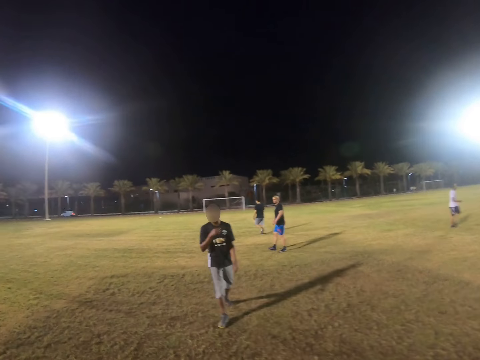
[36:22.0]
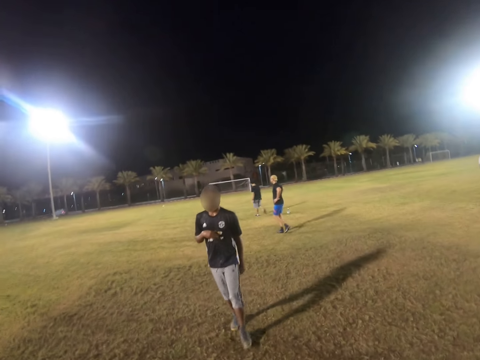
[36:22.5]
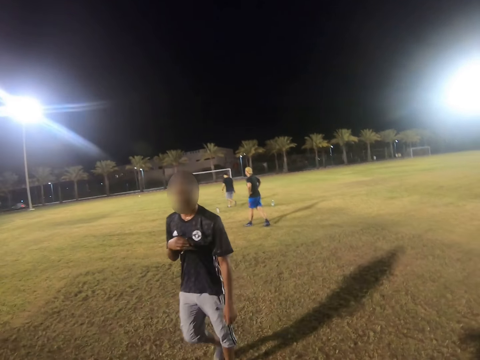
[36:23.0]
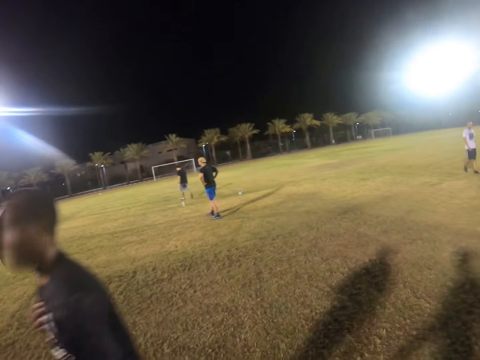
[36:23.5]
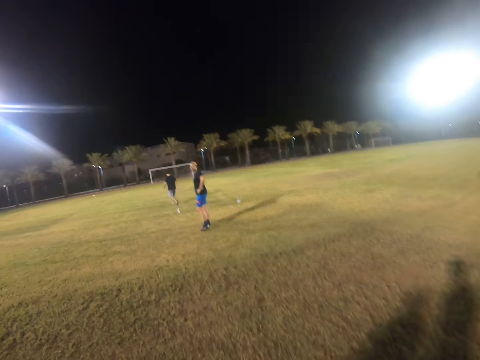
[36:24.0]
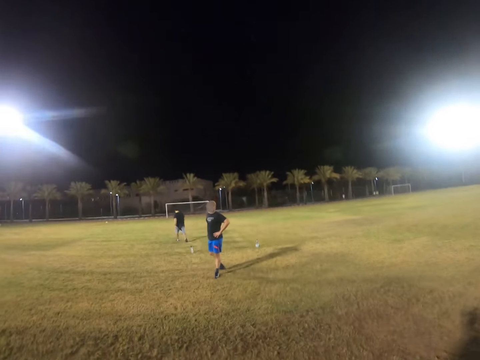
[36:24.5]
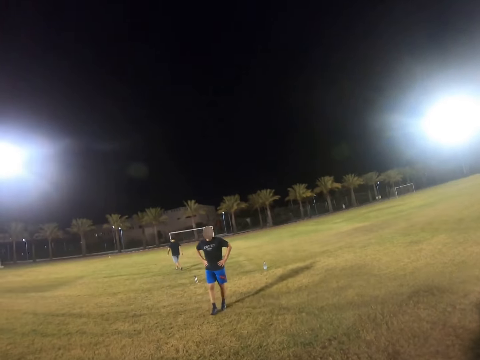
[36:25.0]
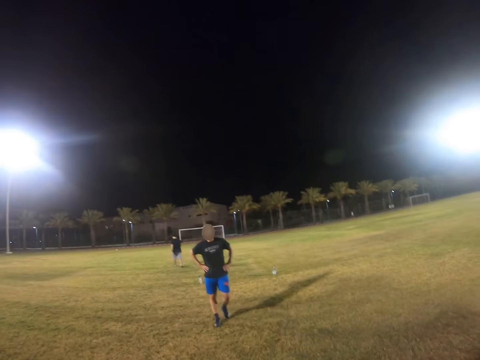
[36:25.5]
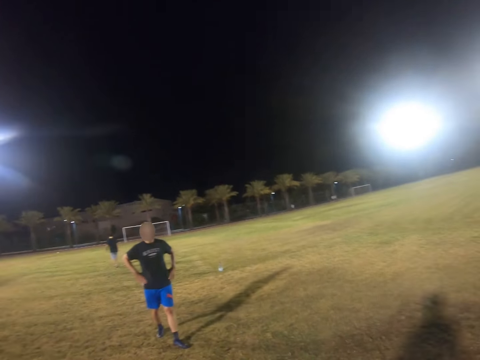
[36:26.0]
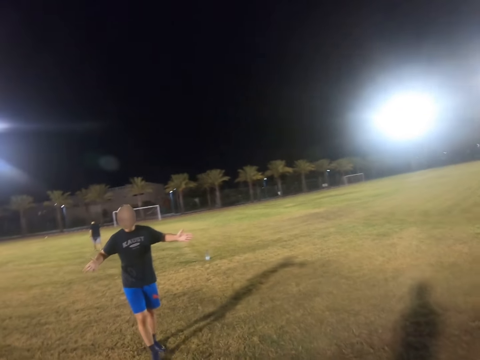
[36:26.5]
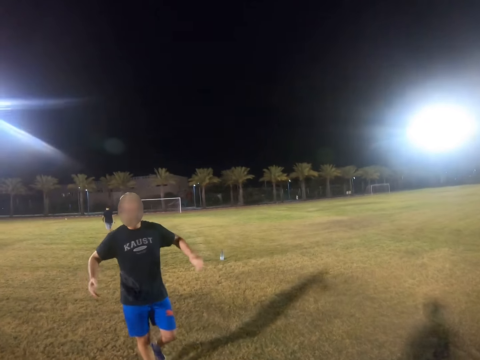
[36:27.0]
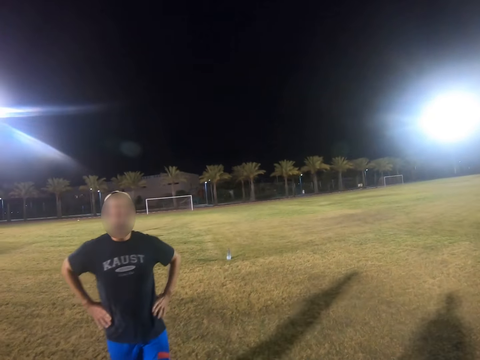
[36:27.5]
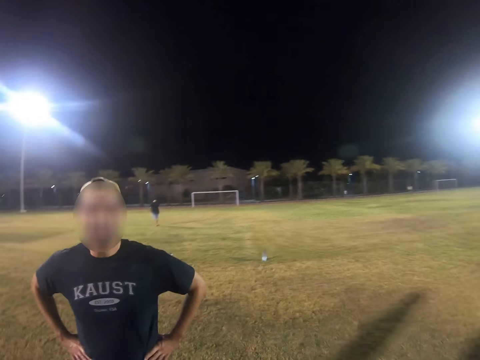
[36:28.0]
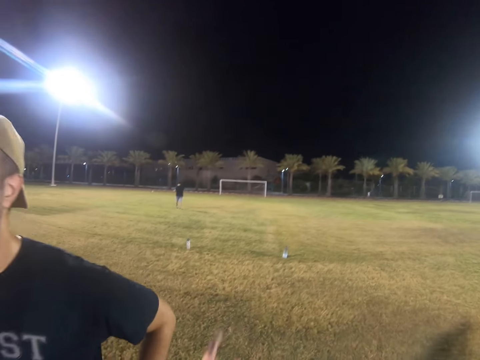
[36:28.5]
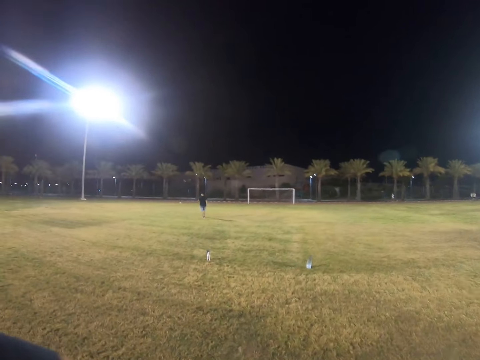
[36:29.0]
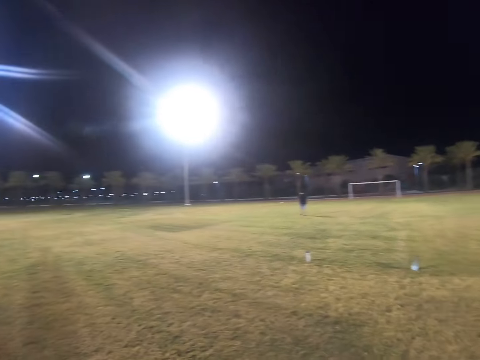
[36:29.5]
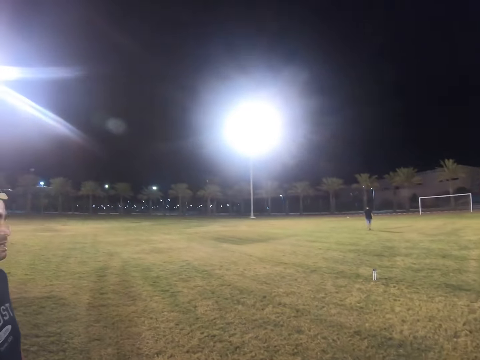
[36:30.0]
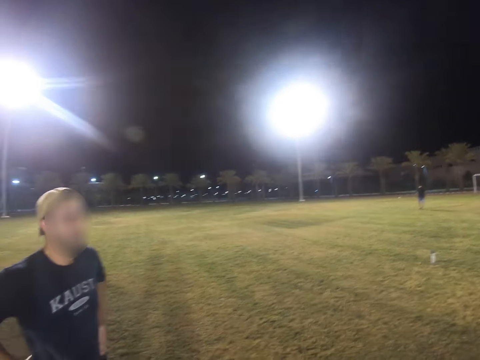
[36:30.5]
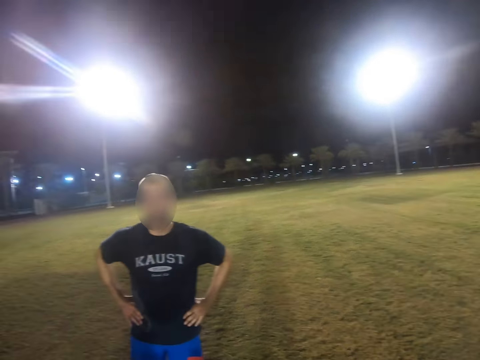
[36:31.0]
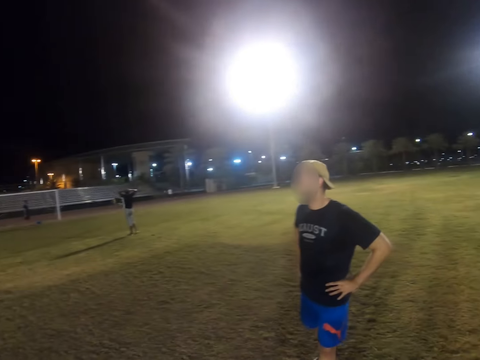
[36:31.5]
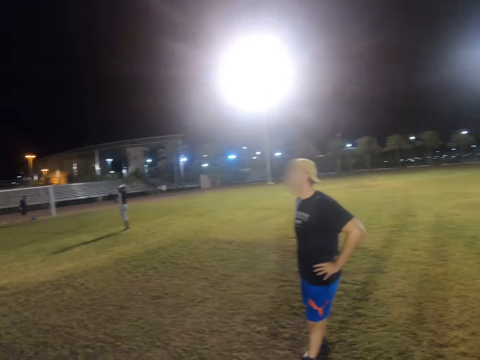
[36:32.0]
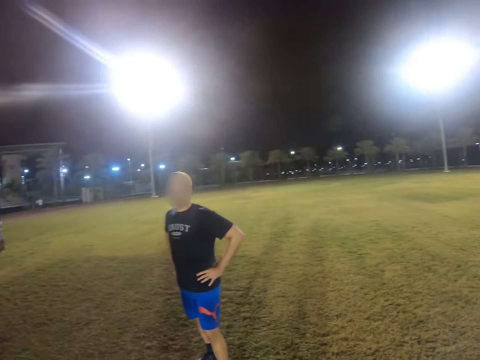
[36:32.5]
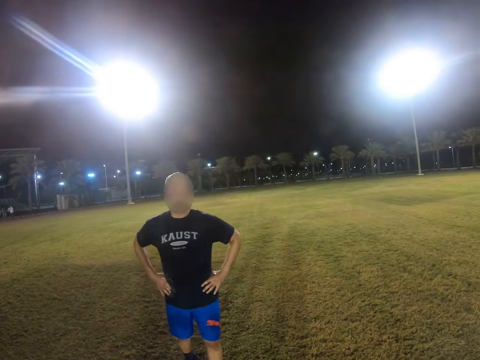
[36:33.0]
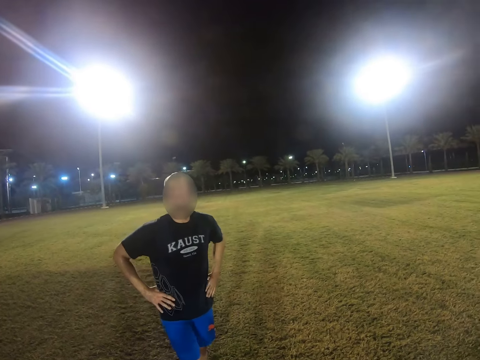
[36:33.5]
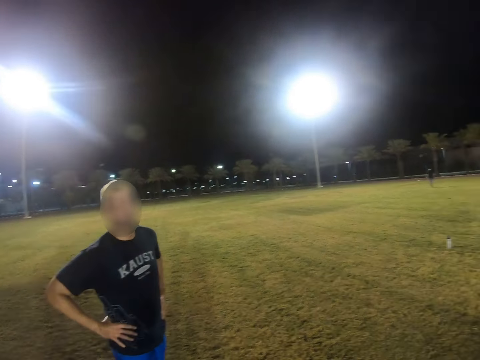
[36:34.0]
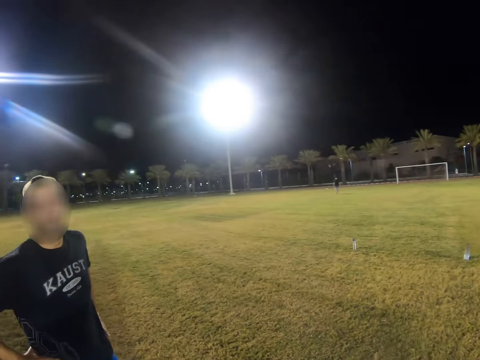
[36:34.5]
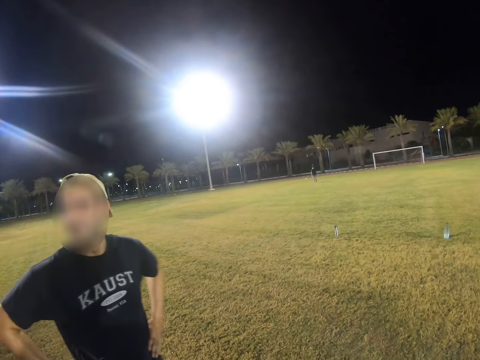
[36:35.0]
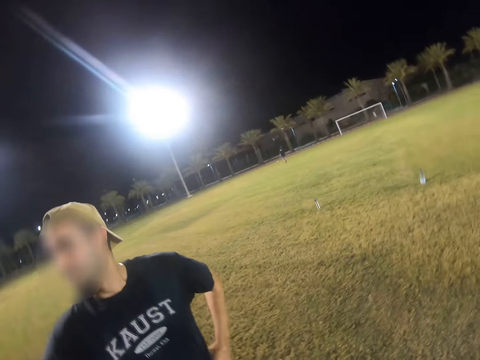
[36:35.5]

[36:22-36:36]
A man gestures with his hands. The camera wearer gestures with his hand. He points at the ball. He looks around the field.

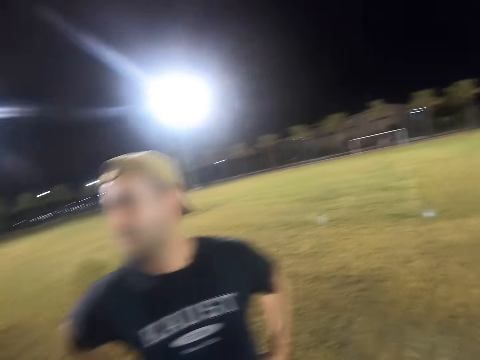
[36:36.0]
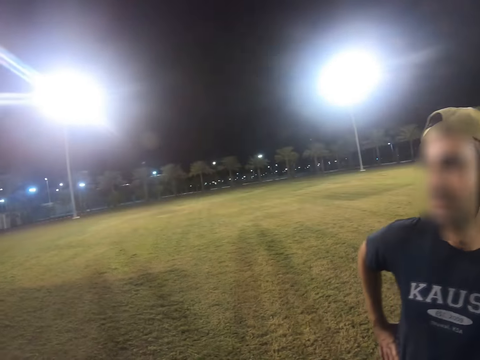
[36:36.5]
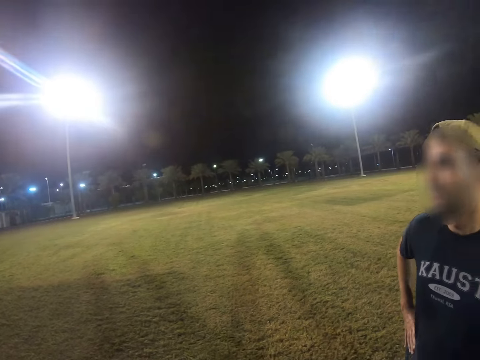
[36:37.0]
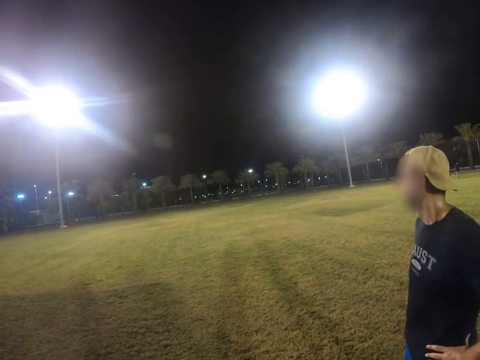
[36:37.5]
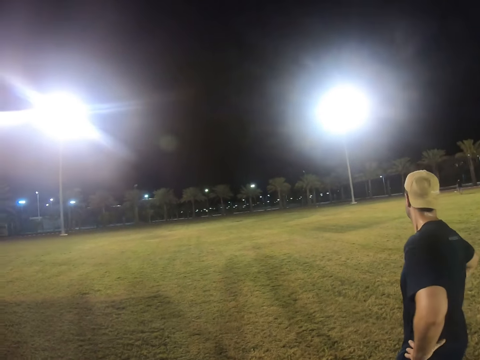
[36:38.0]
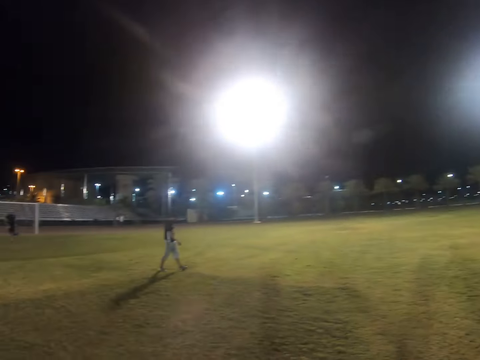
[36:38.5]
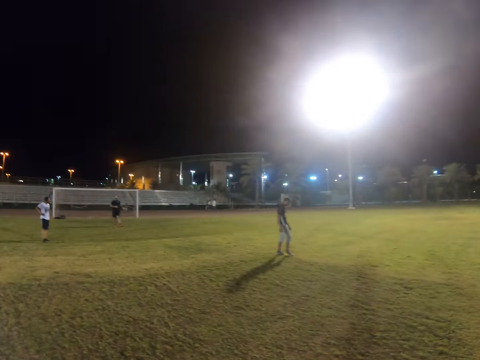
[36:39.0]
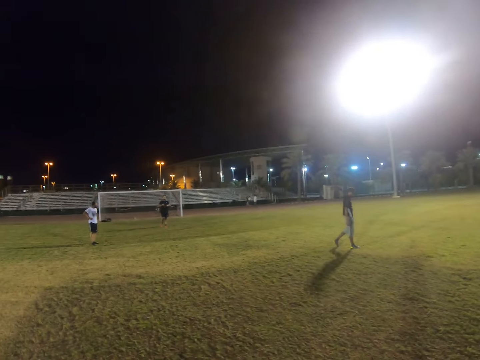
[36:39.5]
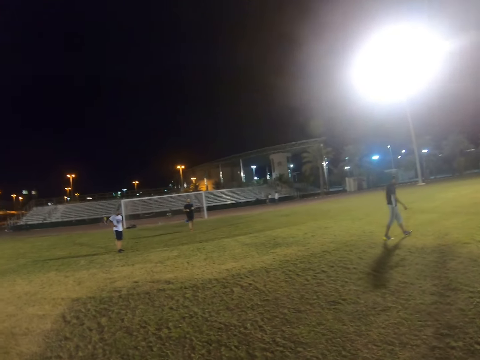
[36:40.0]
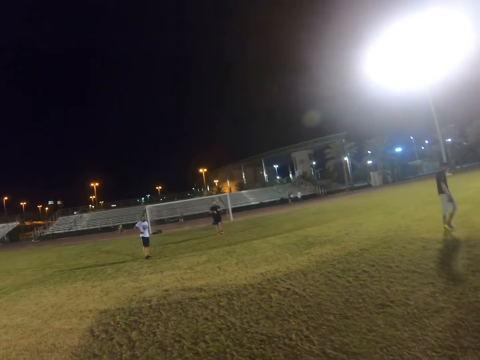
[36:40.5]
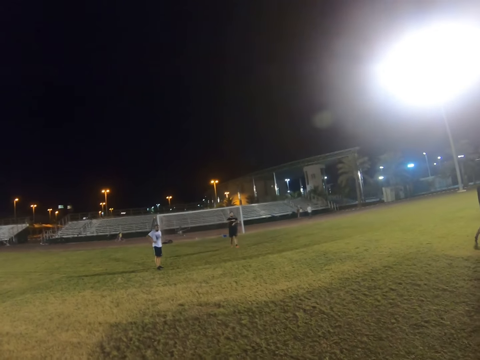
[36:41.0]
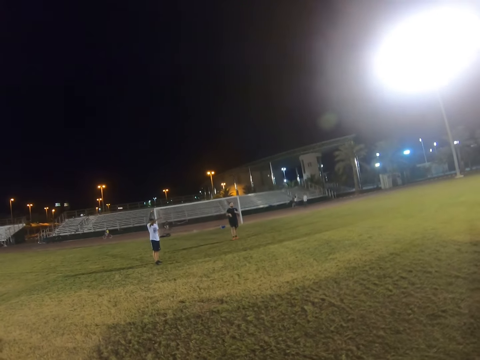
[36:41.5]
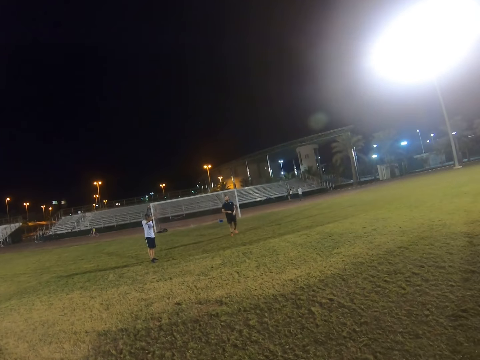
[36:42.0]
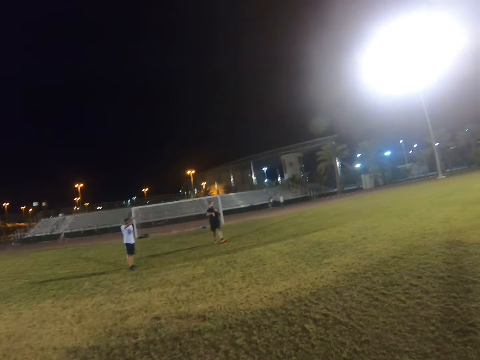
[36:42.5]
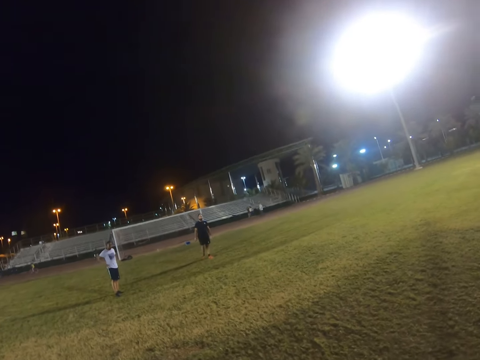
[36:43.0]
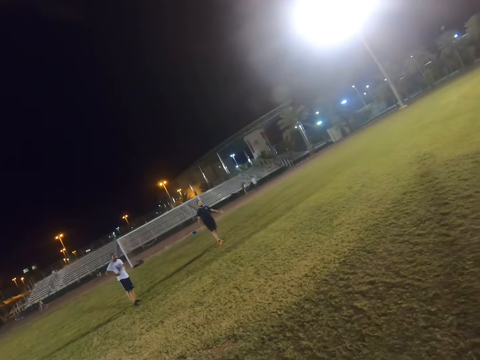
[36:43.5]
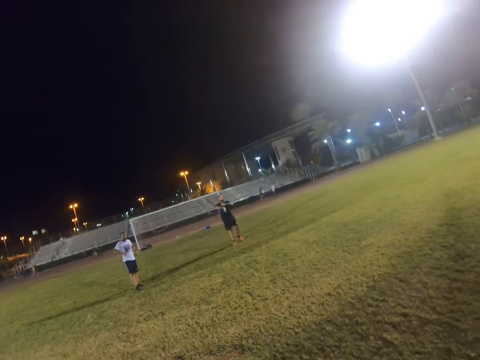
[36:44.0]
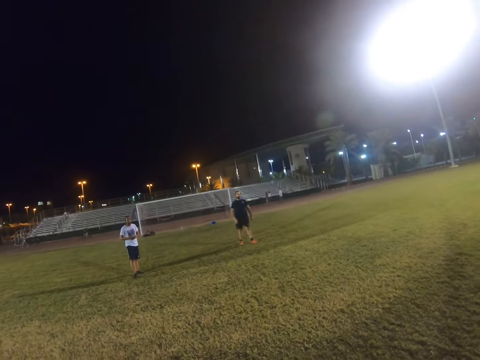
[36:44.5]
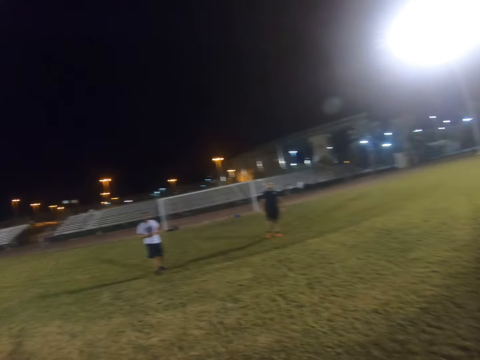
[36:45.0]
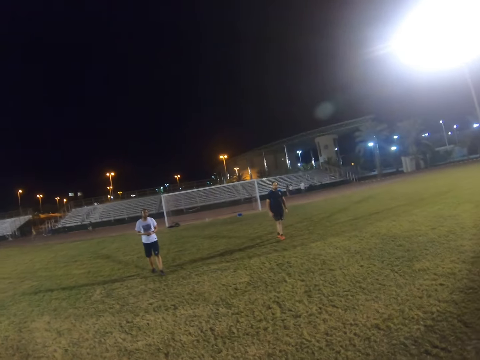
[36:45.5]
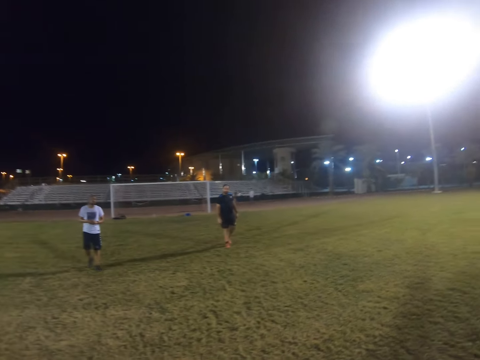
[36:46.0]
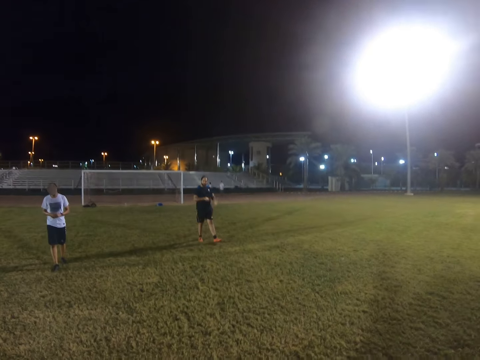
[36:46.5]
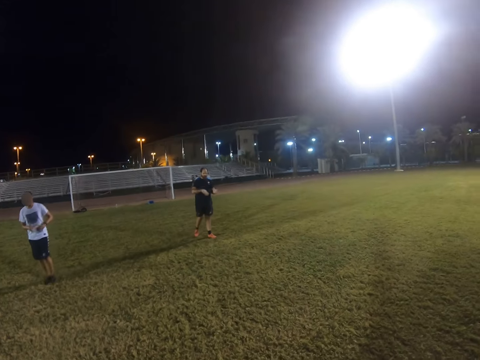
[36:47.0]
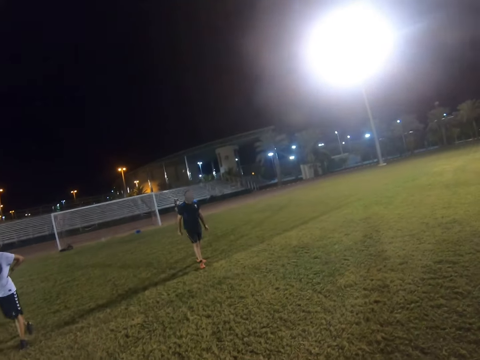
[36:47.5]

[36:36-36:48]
The camera wearer walks on the field.
